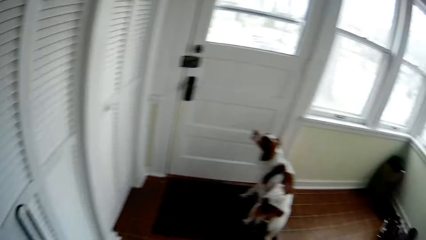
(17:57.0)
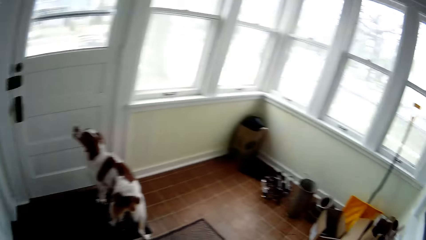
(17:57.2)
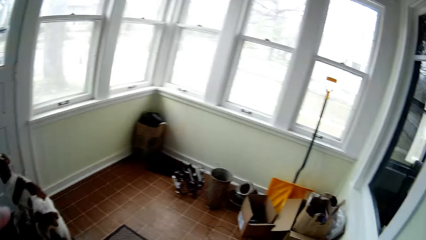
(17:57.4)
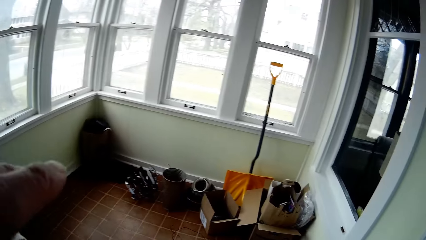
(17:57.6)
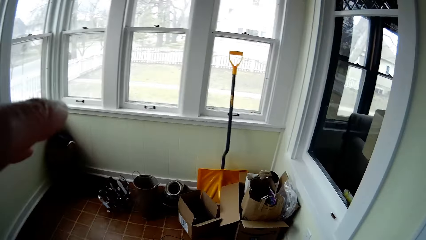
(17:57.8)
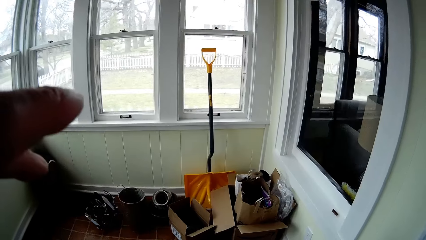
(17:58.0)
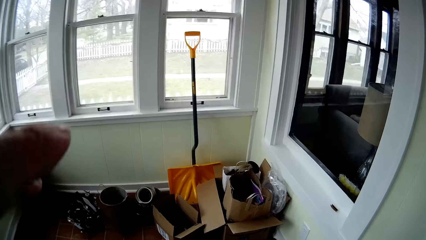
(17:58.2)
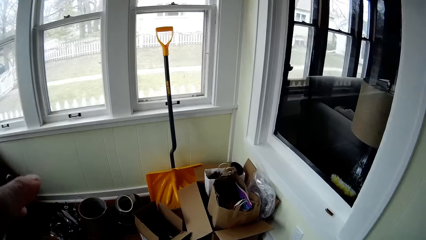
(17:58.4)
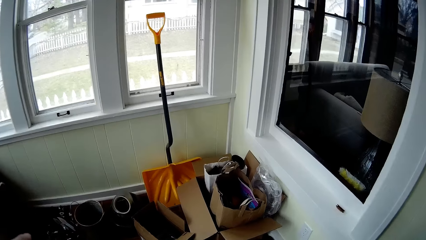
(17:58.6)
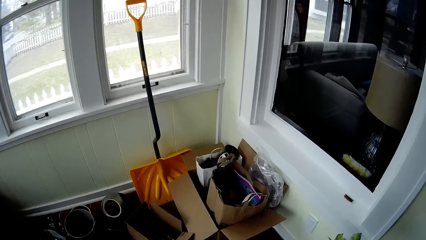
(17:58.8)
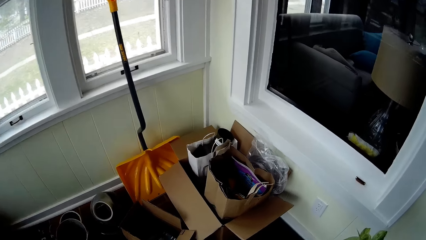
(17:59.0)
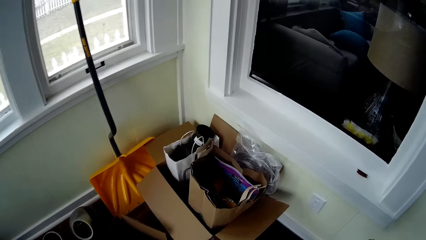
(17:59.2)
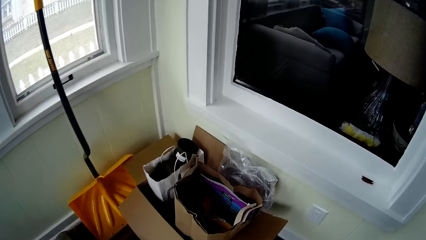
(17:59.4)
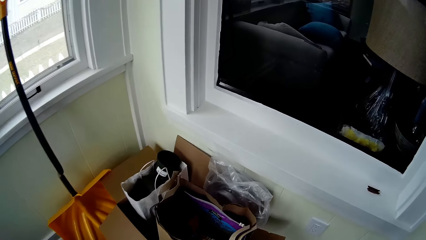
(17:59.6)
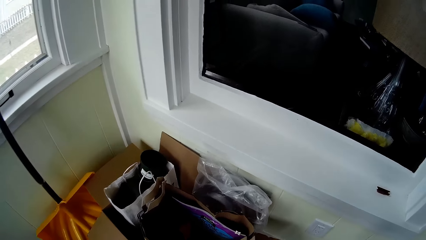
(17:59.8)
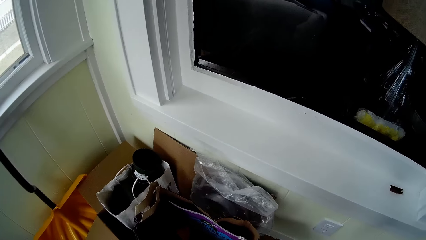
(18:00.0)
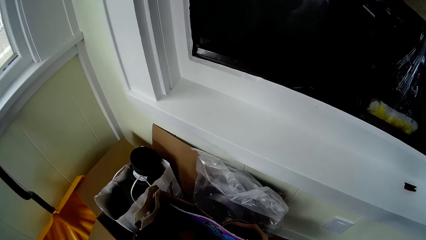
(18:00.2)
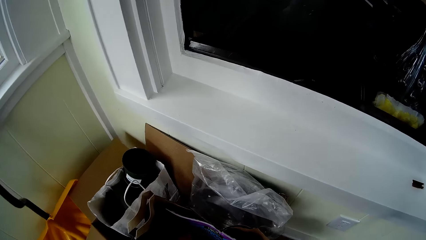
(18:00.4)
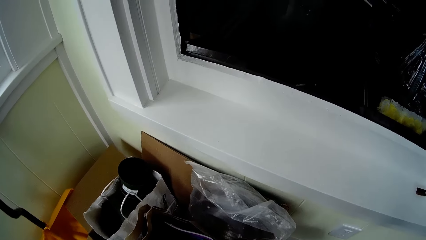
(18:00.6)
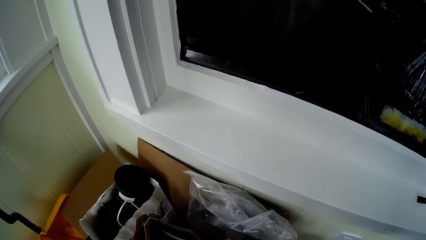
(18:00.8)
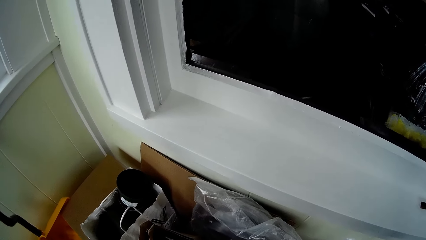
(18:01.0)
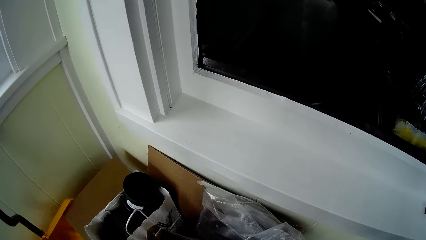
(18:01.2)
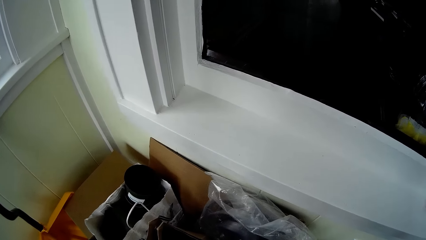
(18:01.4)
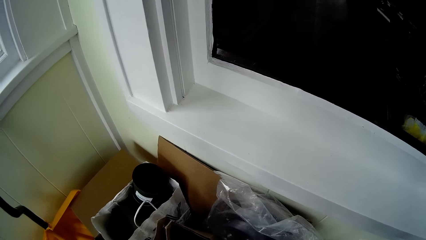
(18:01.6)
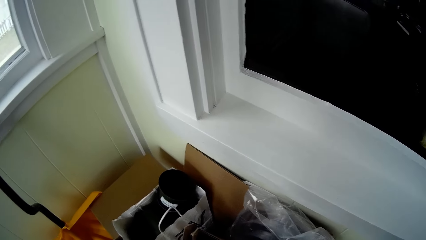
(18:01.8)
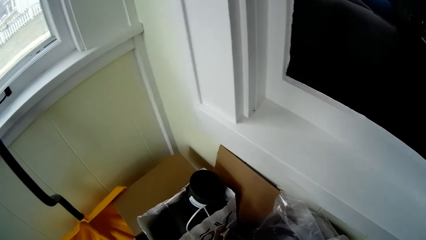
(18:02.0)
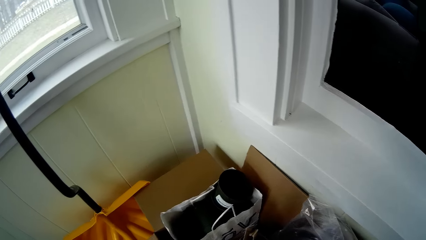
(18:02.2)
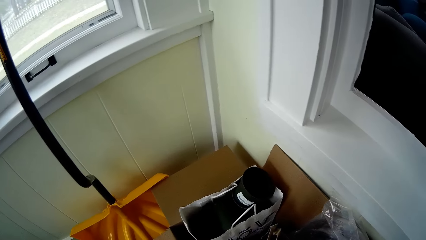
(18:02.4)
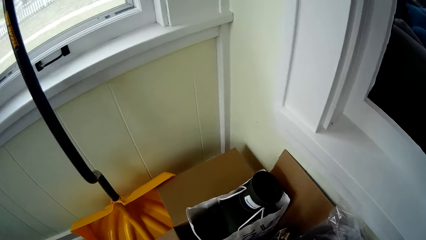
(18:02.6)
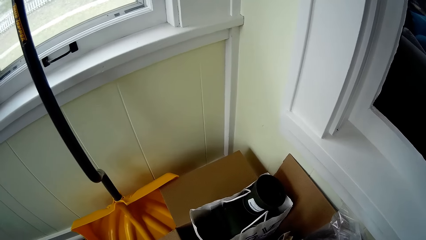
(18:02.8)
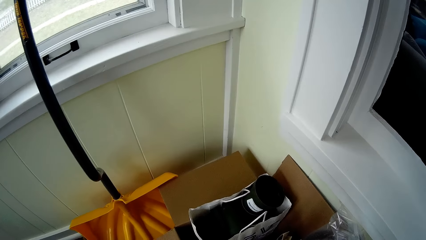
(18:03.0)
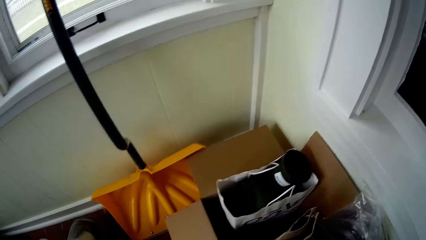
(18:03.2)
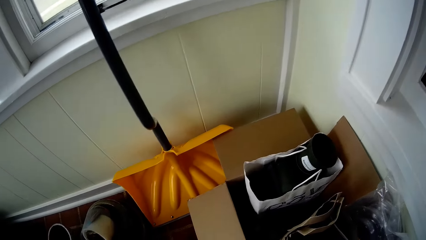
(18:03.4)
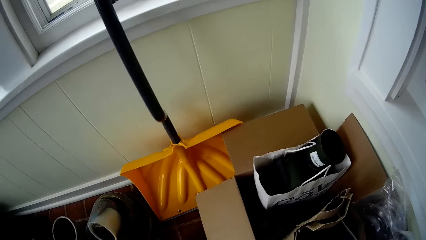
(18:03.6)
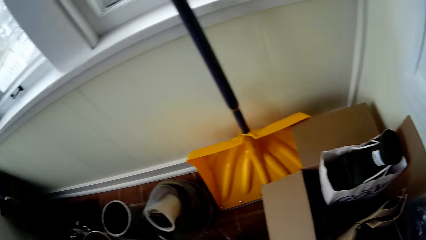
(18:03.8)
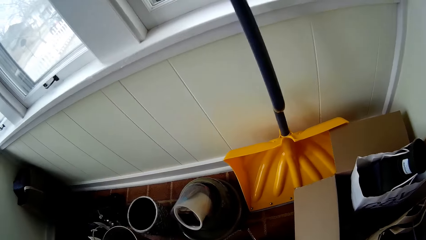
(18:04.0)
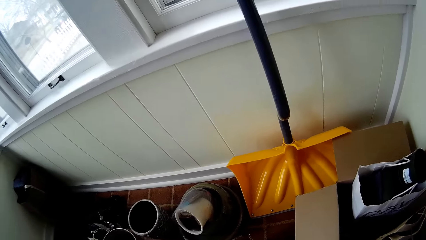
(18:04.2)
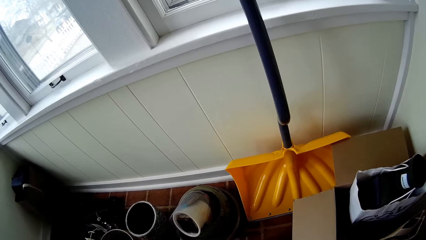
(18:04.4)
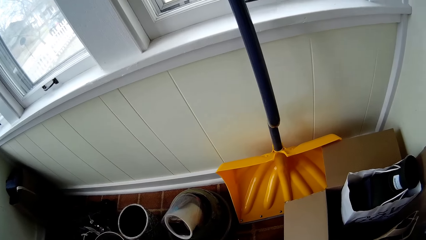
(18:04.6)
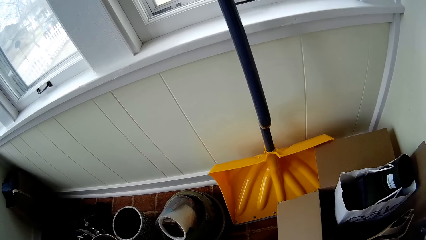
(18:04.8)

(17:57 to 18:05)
The camera wearer walks in the room.

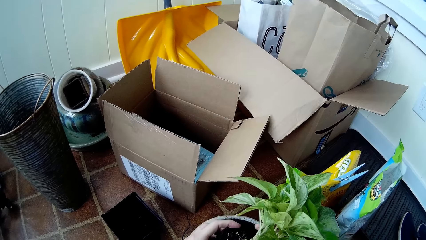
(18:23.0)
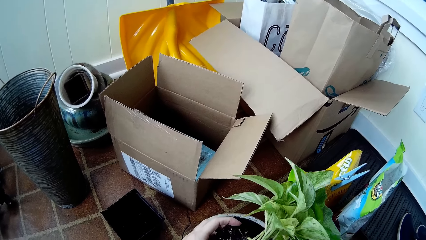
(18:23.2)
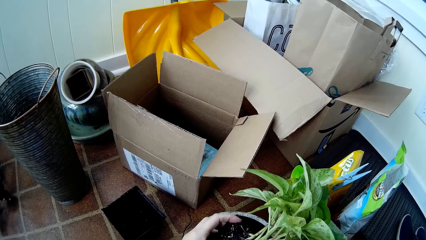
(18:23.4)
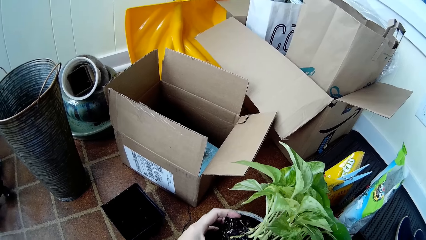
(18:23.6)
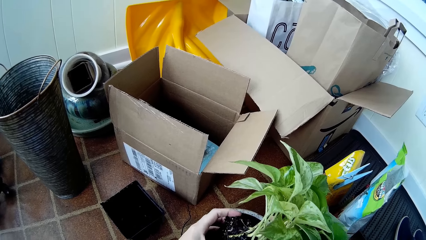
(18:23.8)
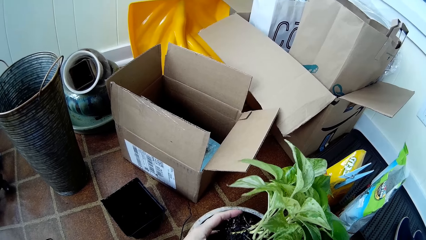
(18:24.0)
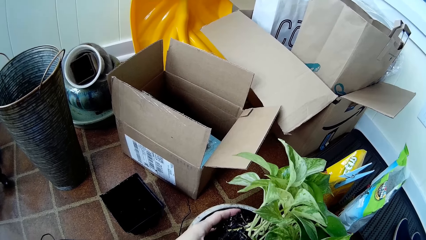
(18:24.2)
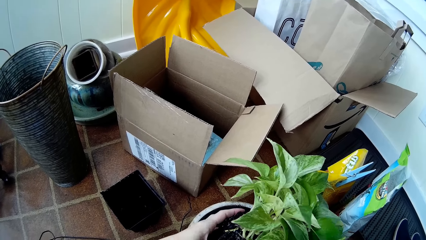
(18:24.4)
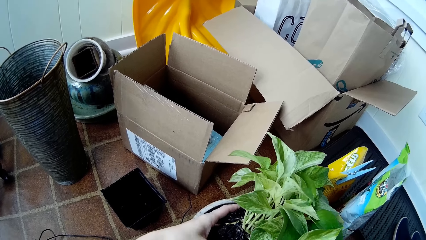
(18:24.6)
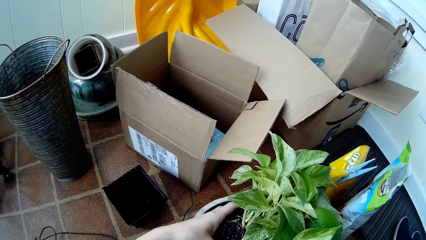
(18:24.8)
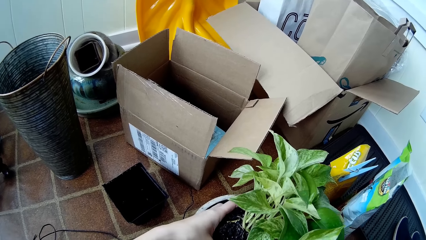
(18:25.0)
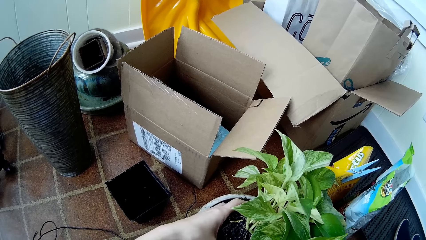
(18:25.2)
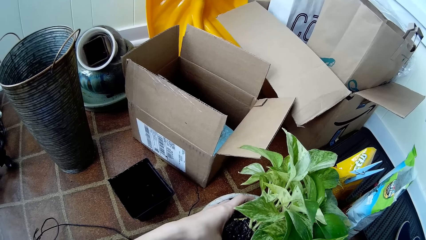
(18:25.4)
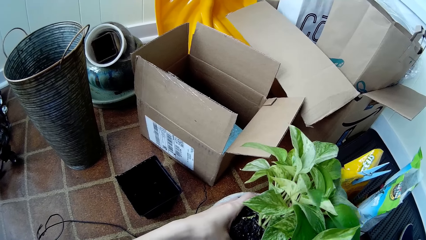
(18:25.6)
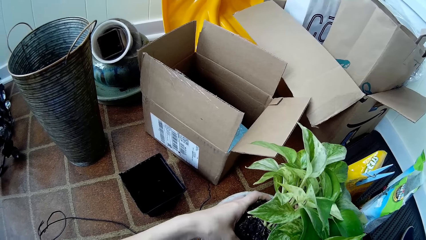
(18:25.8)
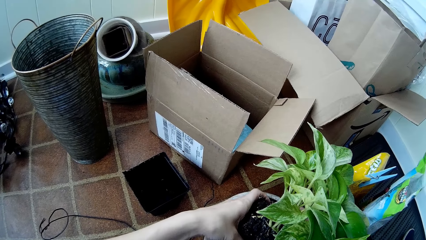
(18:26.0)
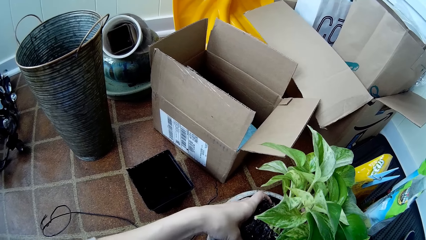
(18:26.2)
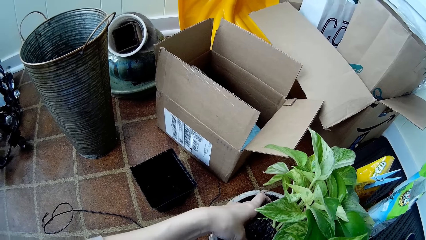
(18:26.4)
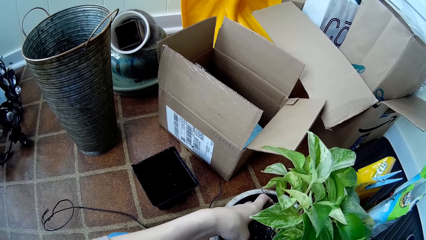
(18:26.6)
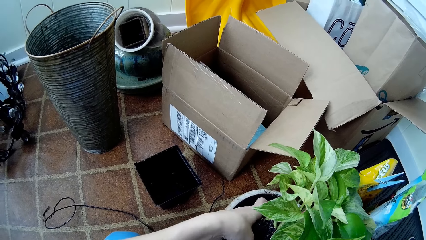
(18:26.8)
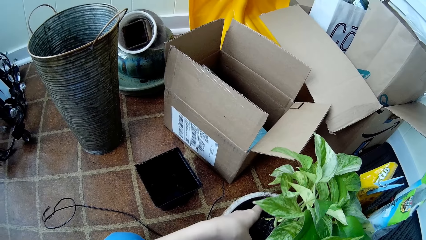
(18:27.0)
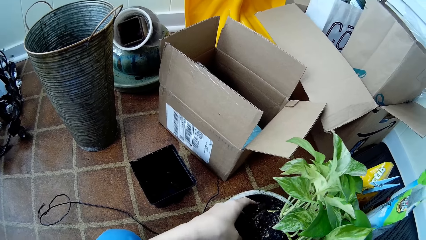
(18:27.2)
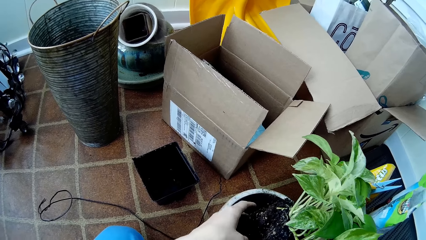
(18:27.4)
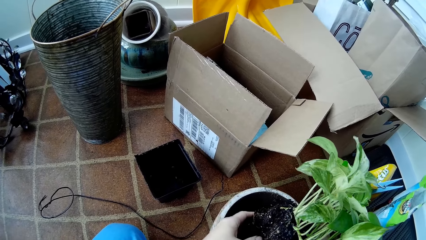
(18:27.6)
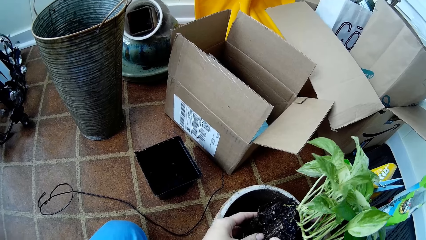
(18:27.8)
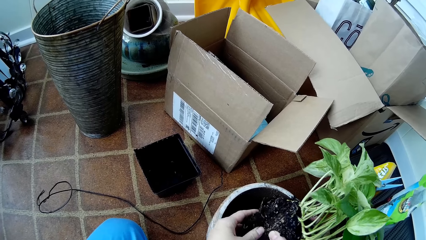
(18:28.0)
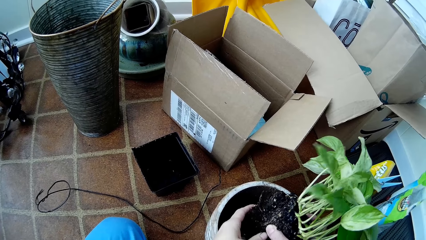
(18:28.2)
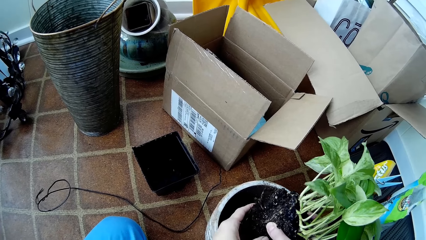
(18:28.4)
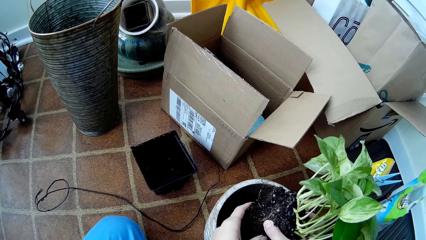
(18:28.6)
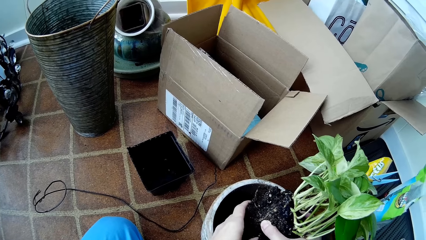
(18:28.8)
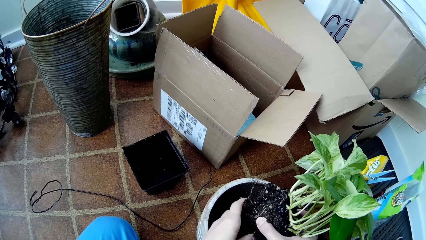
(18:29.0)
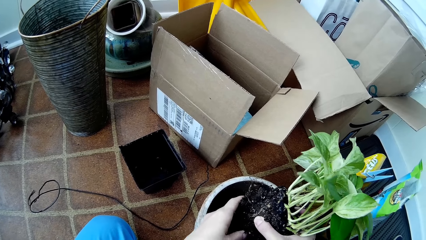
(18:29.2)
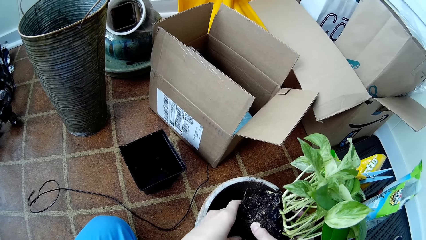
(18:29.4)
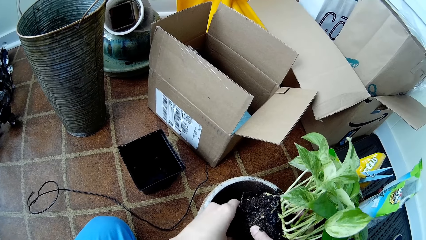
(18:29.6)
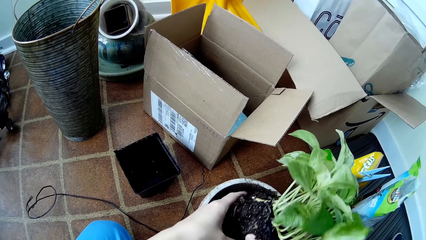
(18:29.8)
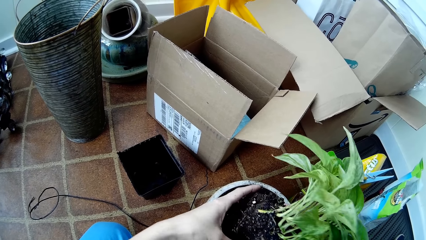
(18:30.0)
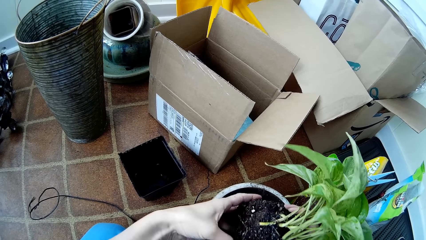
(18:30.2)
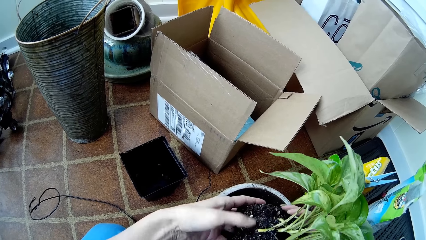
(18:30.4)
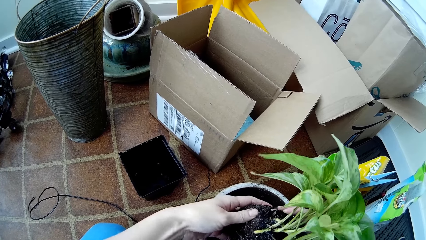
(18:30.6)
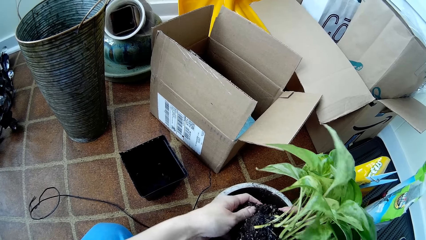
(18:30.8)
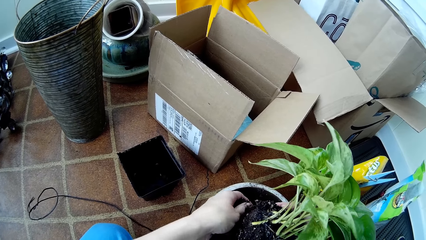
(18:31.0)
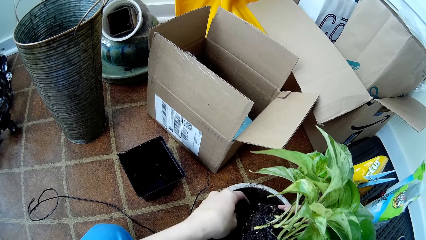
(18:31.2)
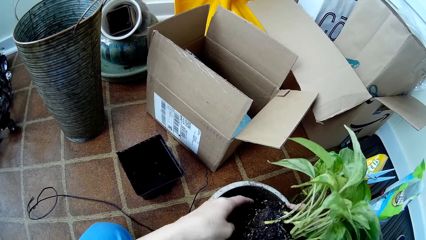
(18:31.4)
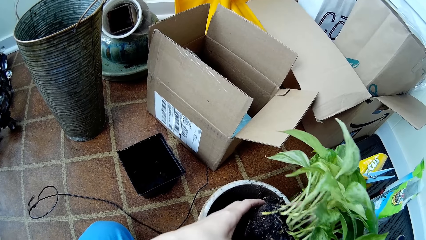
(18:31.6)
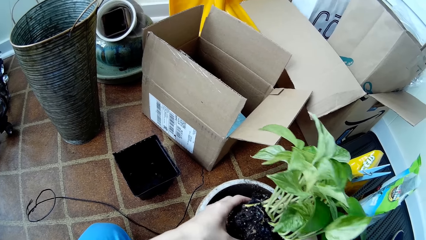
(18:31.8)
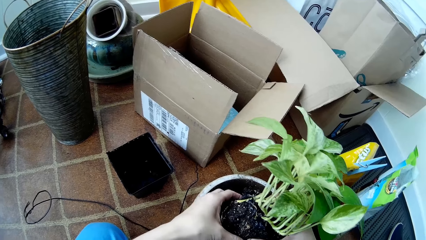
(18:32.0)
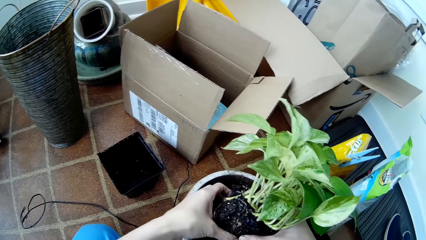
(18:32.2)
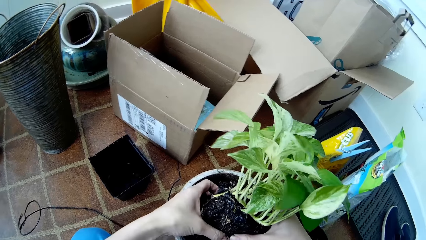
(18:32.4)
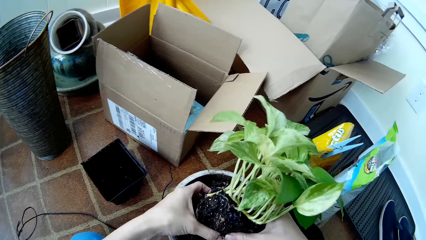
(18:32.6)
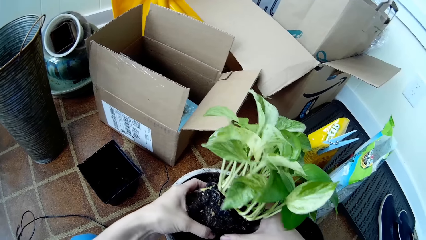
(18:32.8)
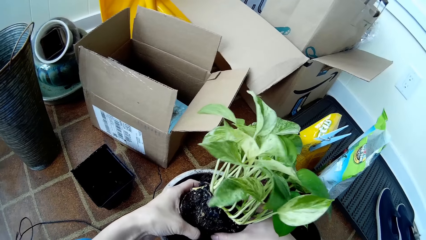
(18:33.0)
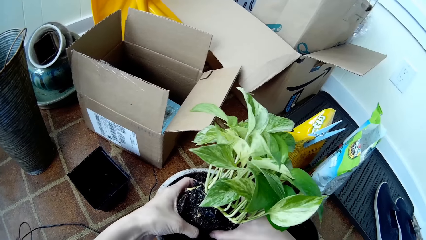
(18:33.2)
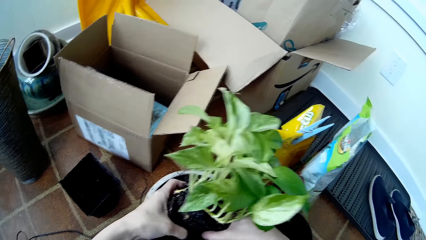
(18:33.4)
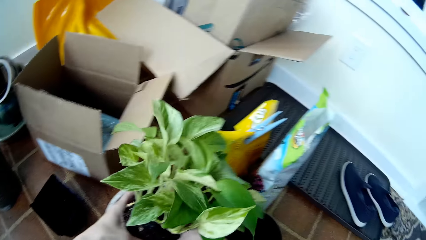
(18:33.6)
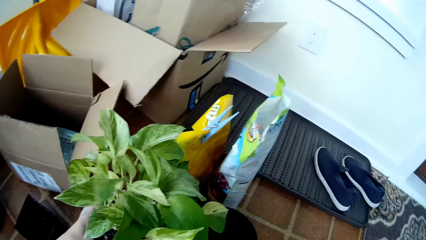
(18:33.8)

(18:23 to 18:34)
The camera wearer holds plants with hands. She disintegrates soil around the seedling with her left hand into a flower vase. She removes mud from the plants with both hands. She presses the soil around the seedling with her hands.
